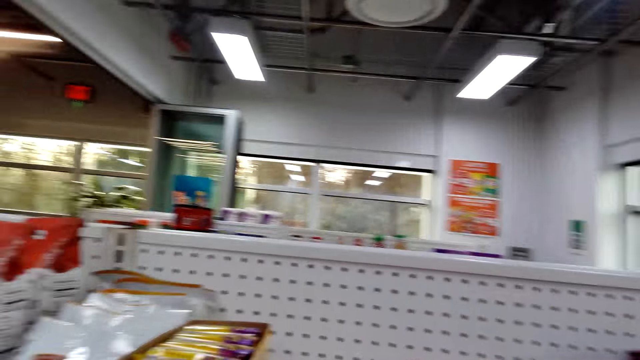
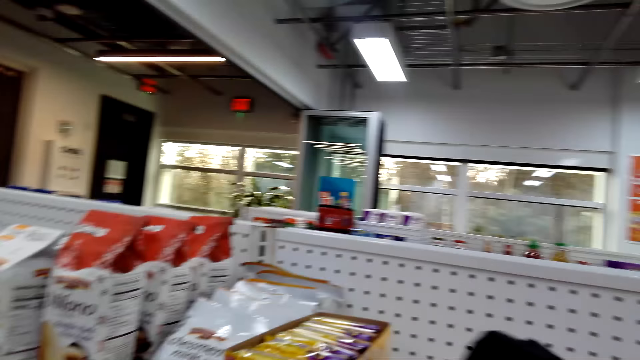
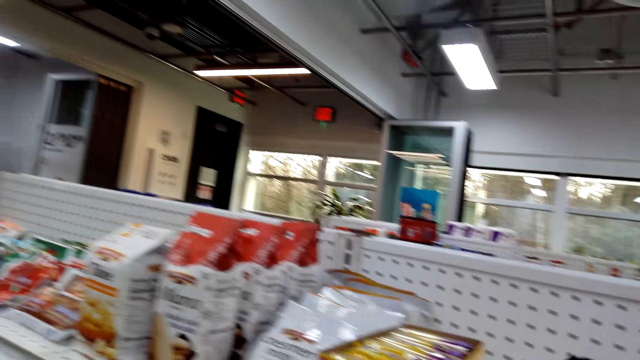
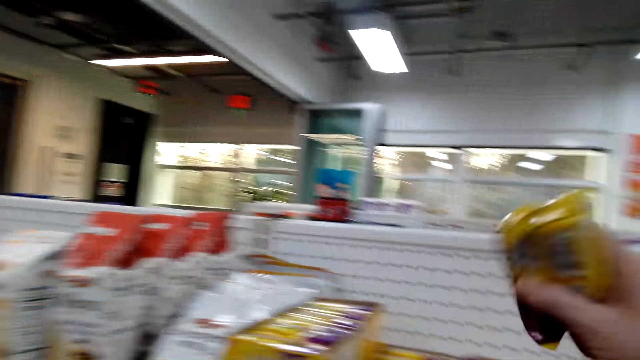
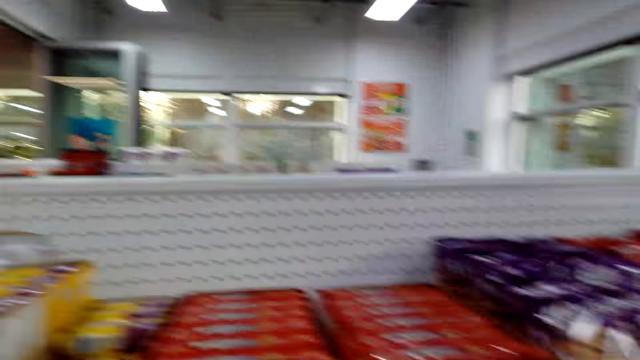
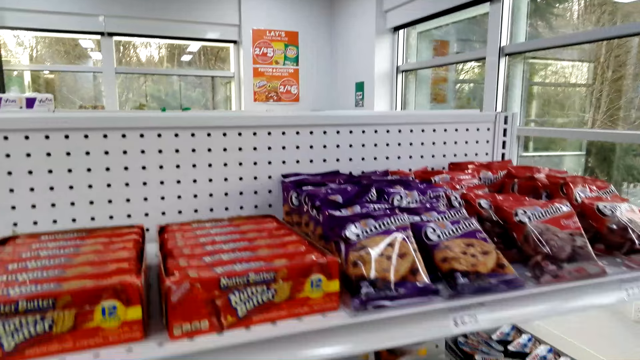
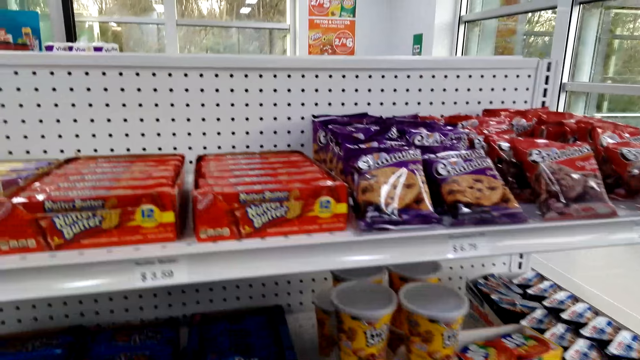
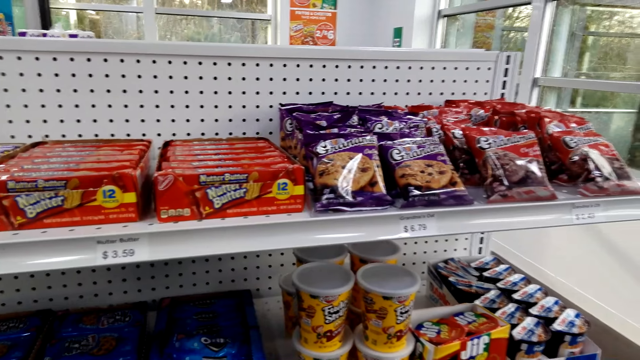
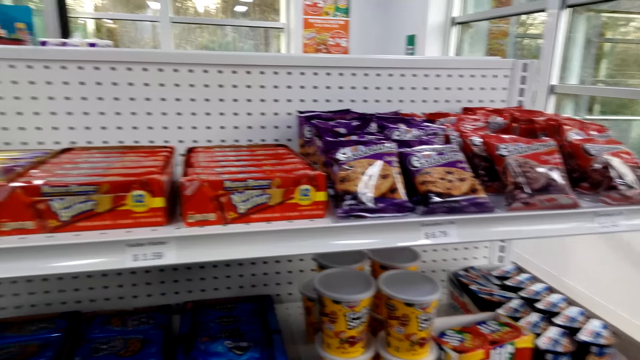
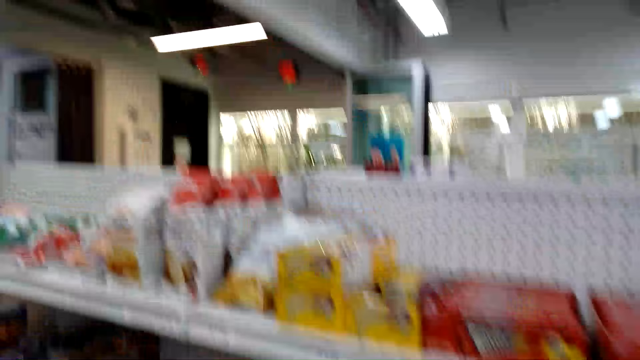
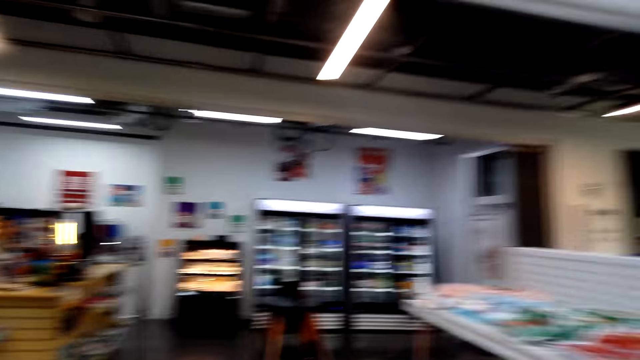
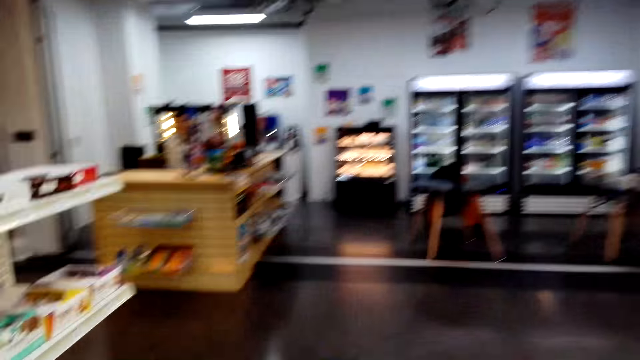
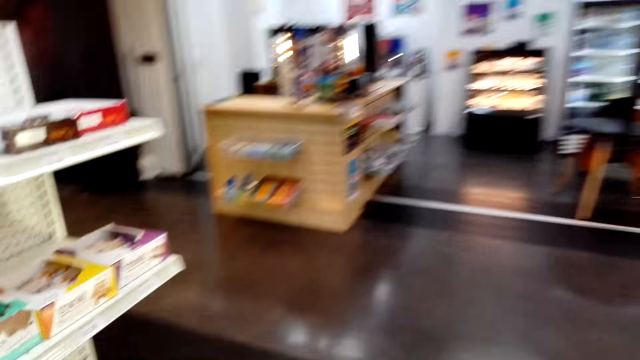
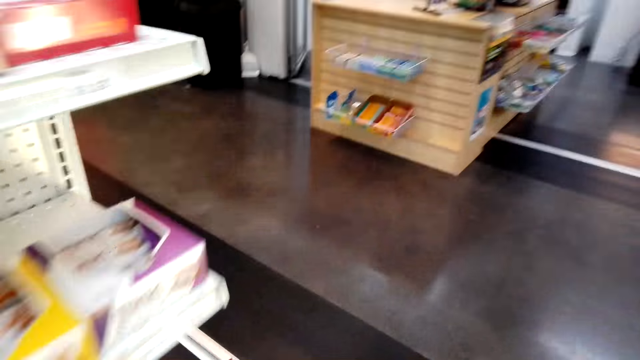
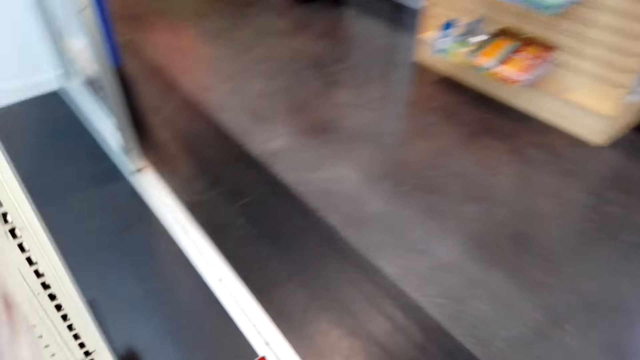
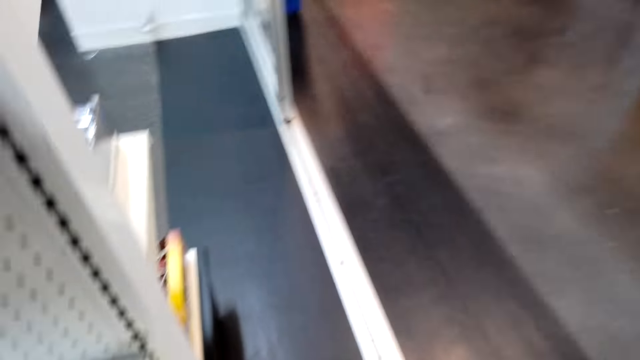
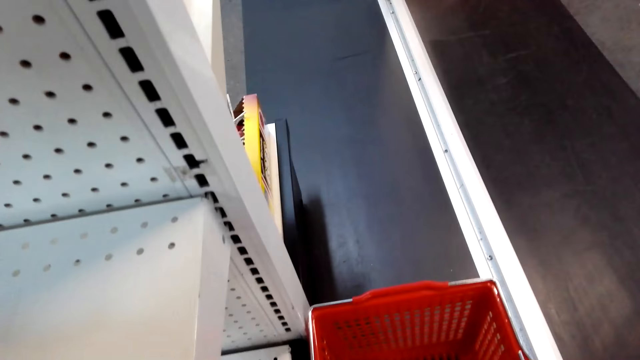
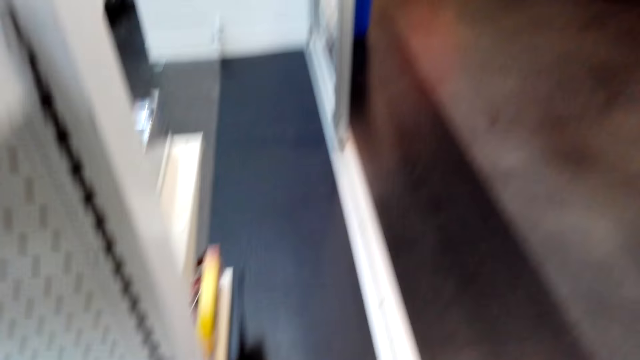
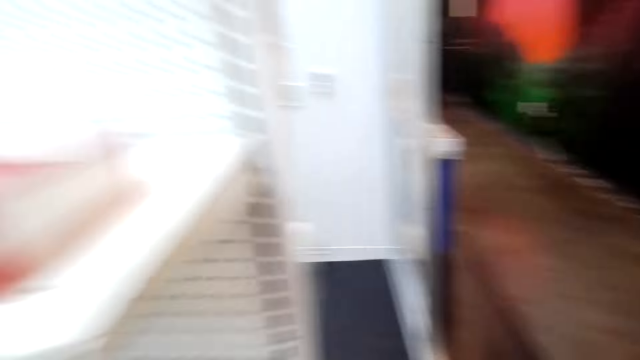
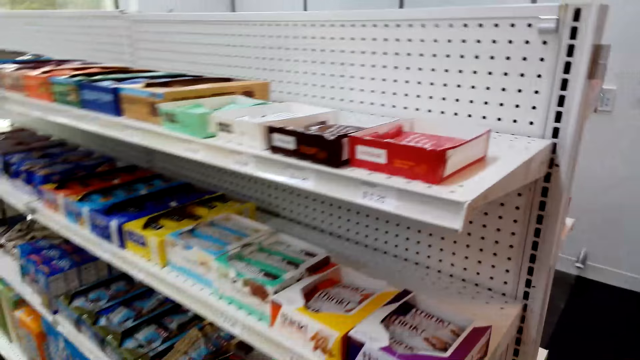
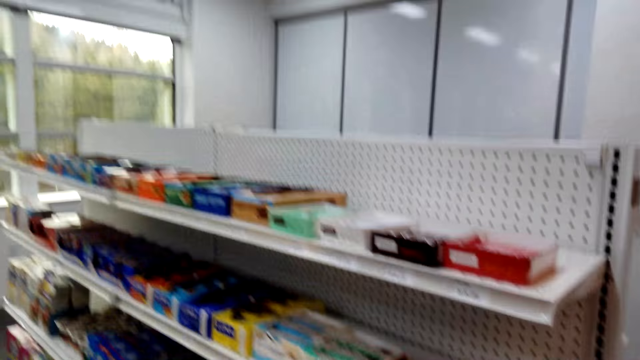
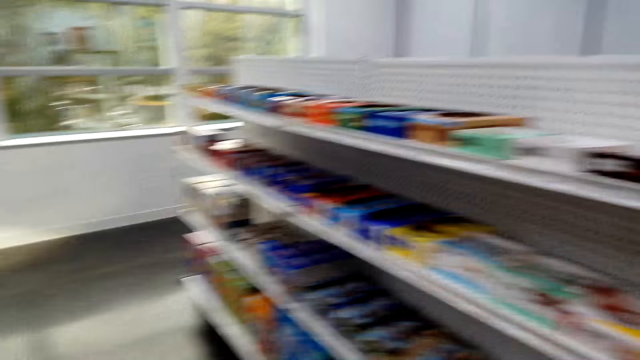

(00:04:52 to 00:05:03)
The camera wearer picks up things. They hold the plastic packet. They walk beside the shelves. They pick up the shopping basket.

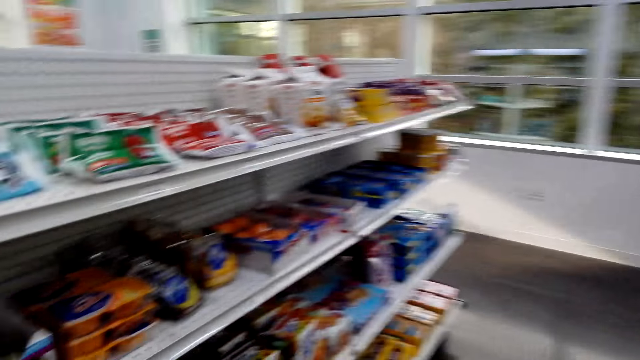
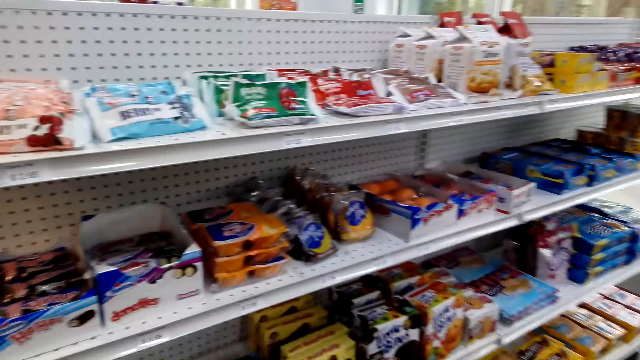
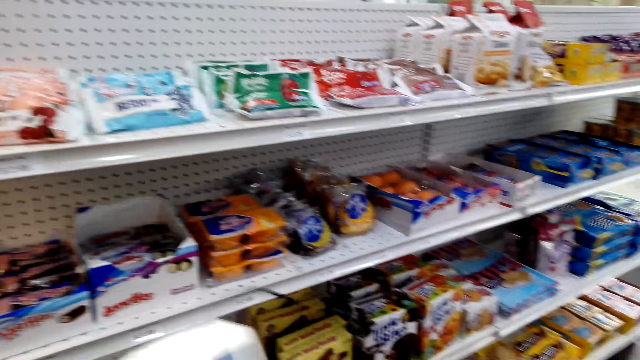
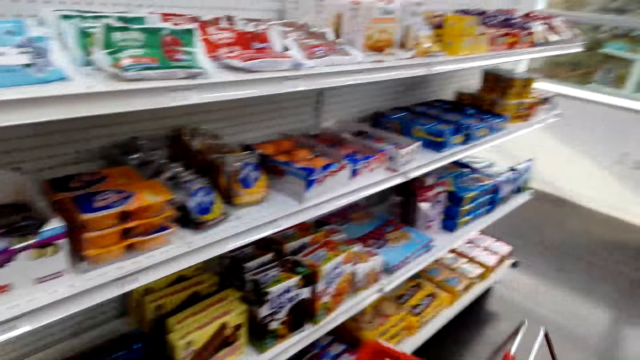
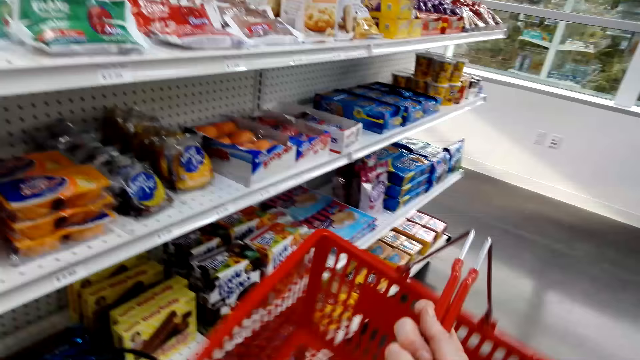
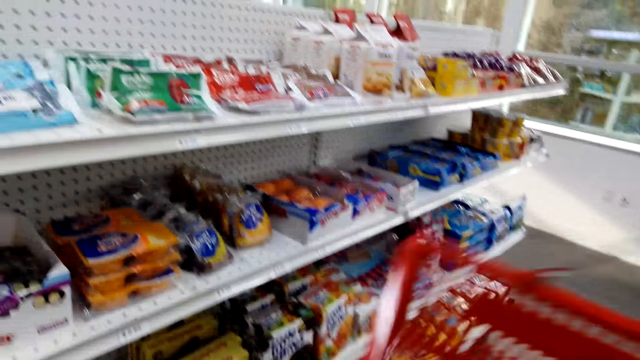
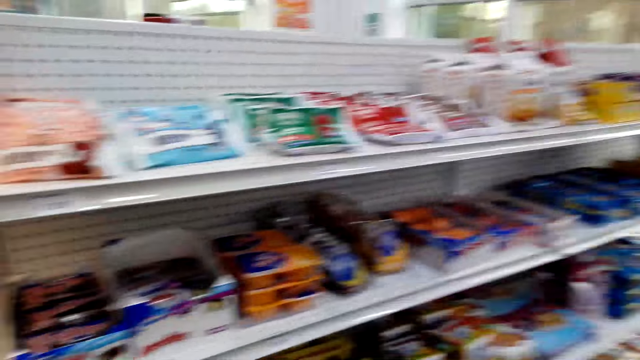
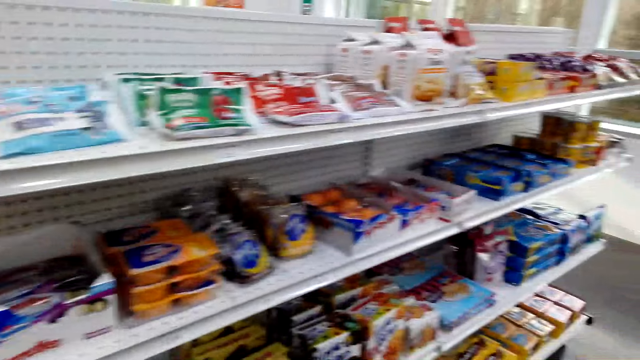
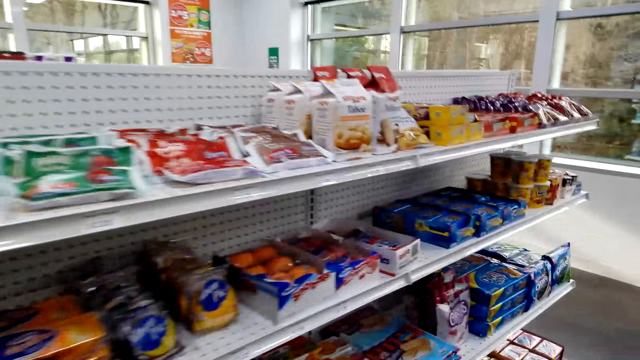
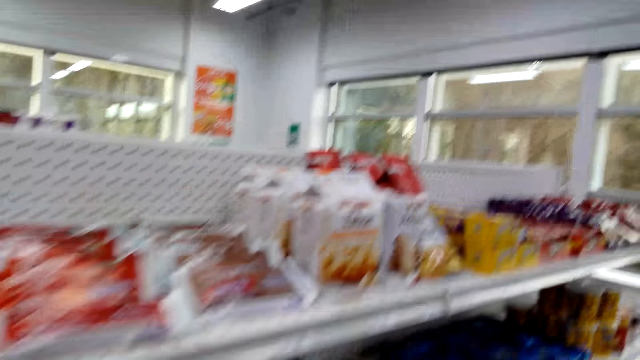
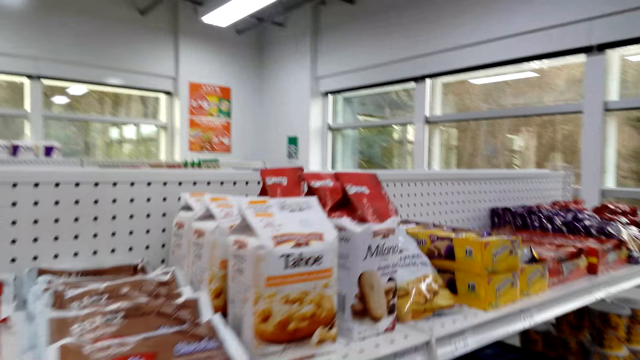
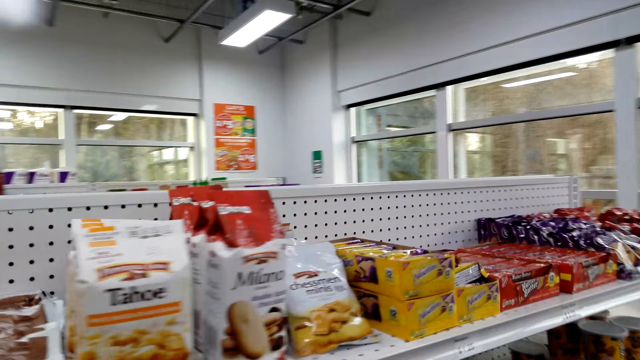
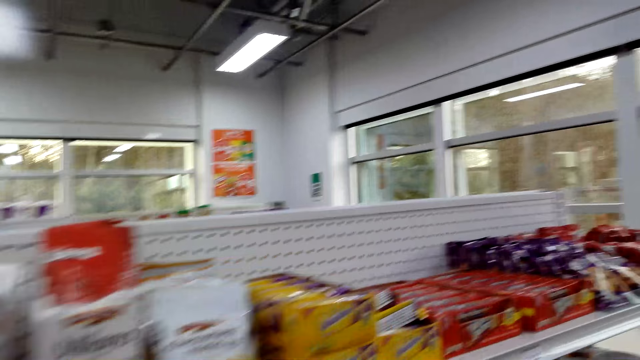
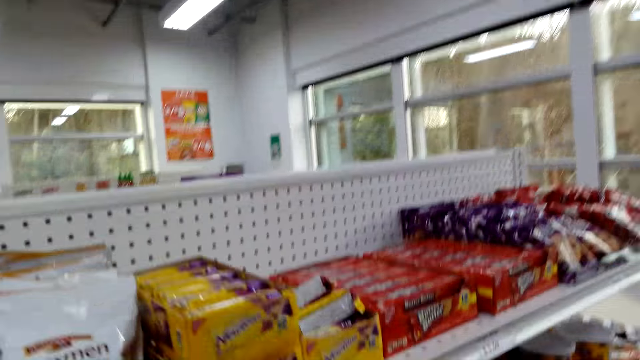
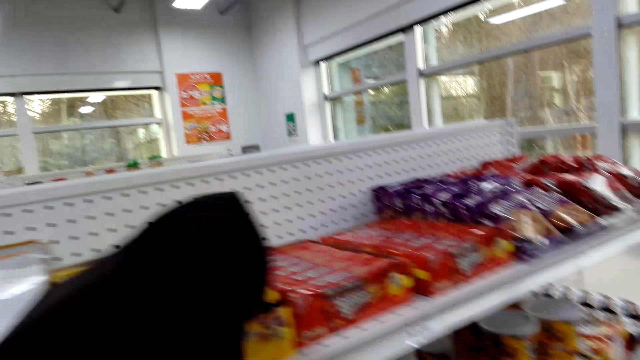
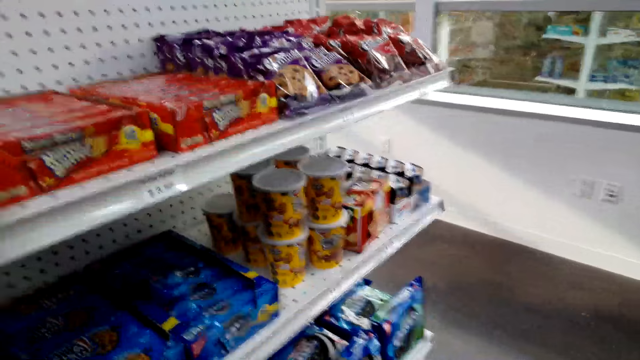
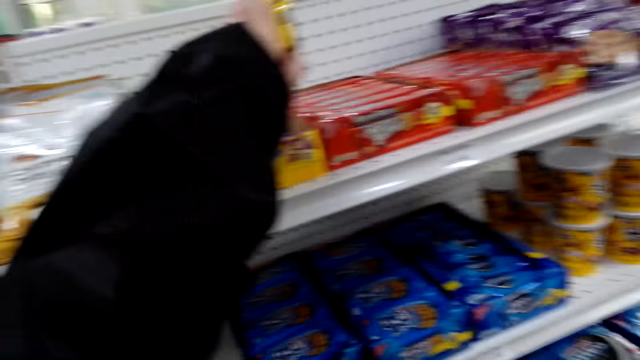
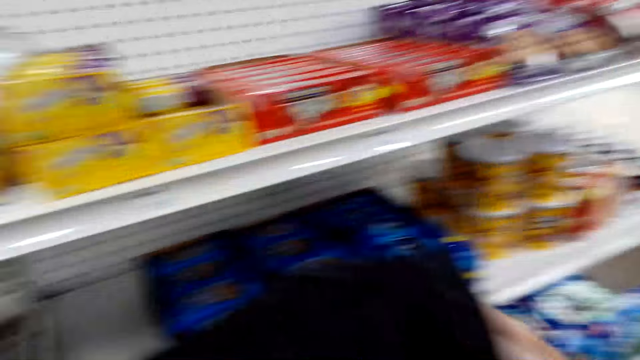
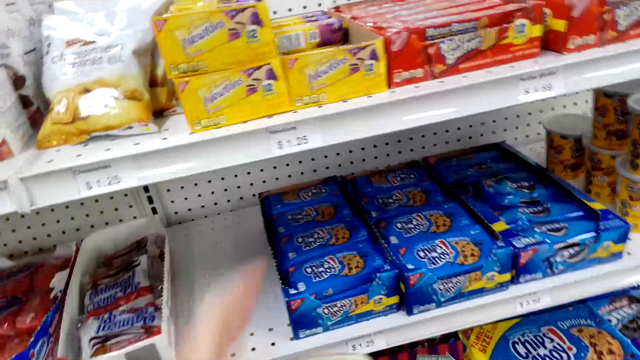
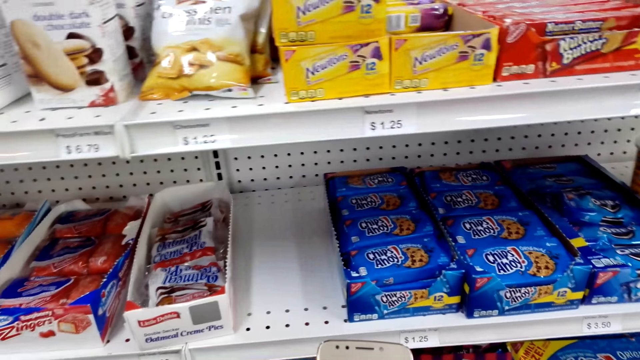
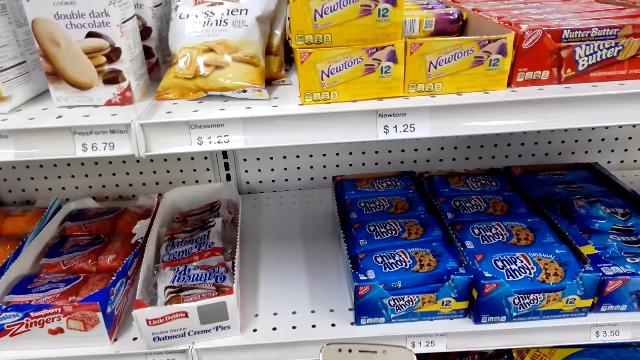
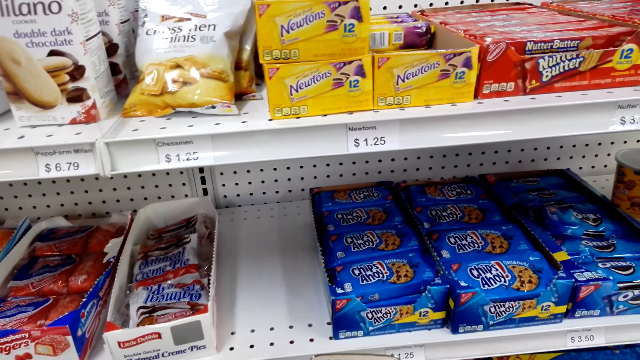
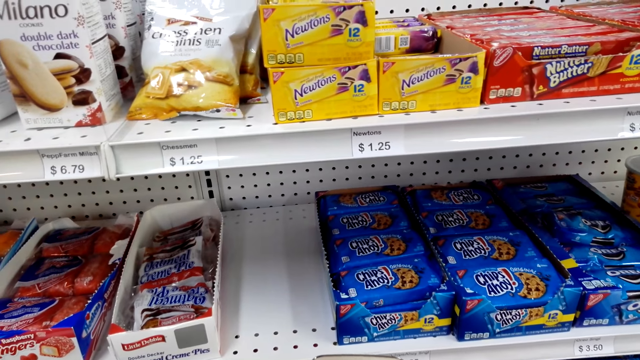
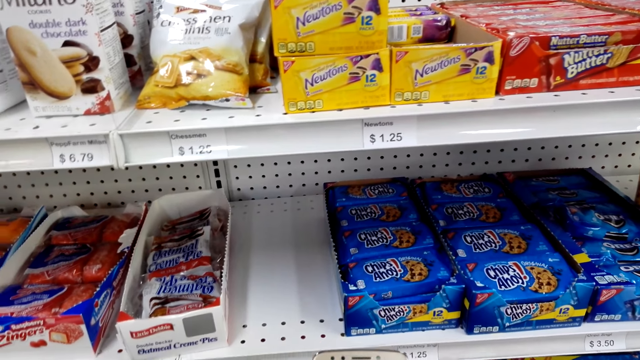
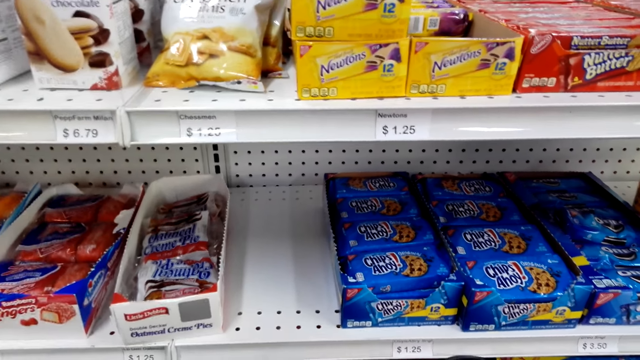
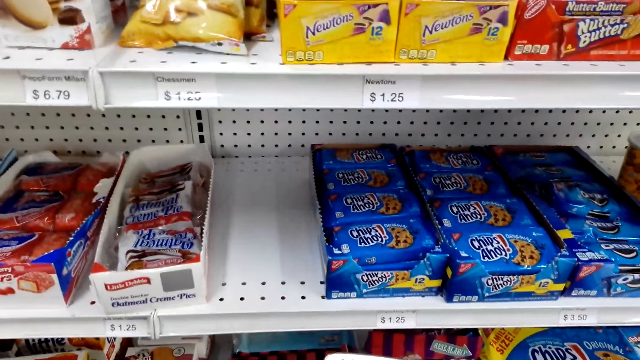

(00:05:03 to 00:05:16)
The camera wearer looks at the items on the shelf. They hold the shopping basket. They walk beside the shelves. They pick up the snack and drop the snack in the shopping basket. They look at the items on the shelf.
